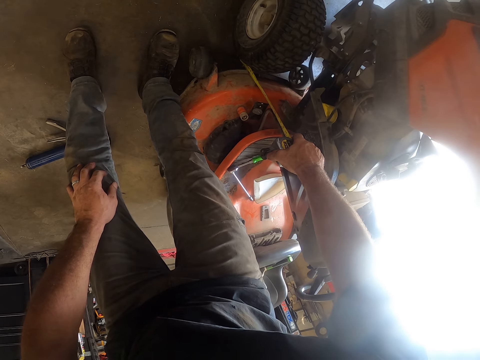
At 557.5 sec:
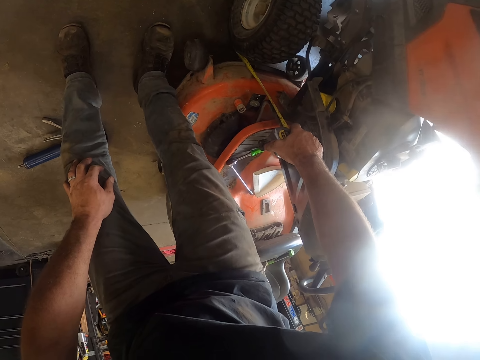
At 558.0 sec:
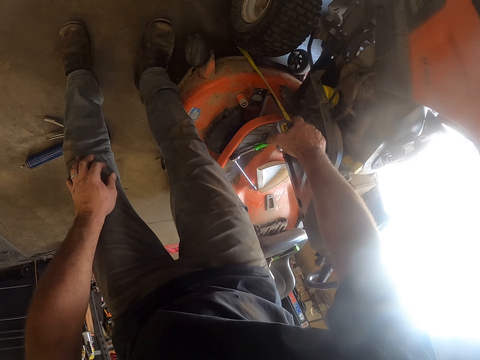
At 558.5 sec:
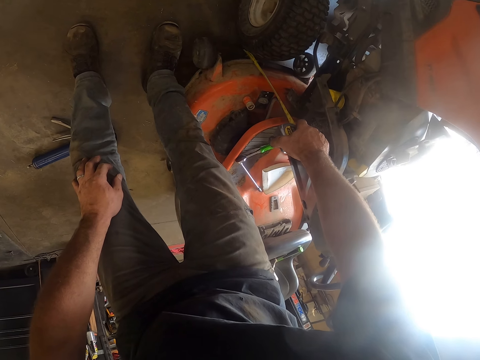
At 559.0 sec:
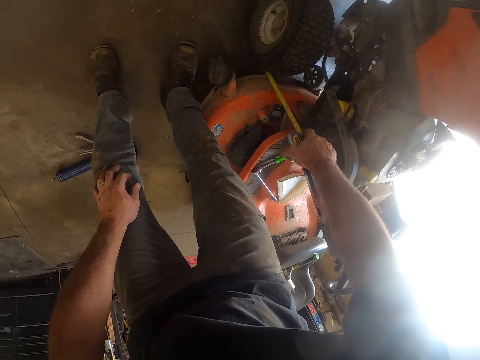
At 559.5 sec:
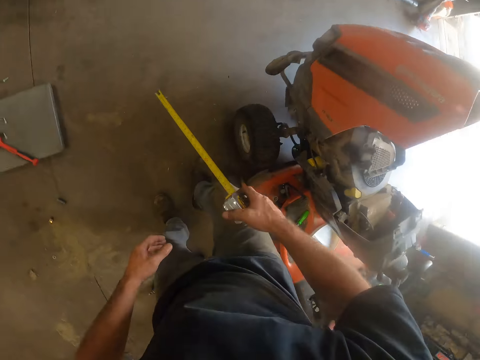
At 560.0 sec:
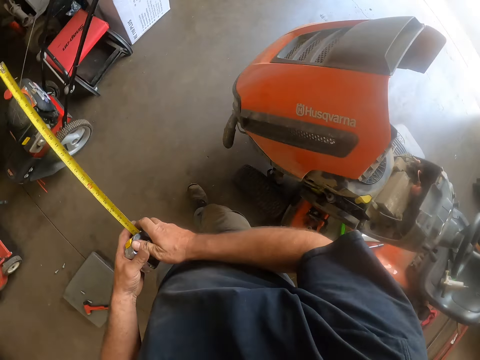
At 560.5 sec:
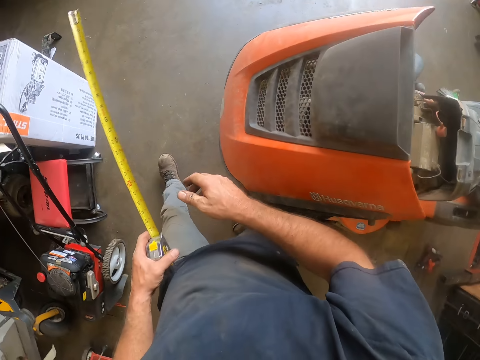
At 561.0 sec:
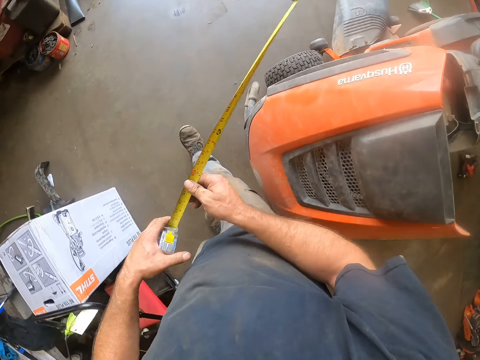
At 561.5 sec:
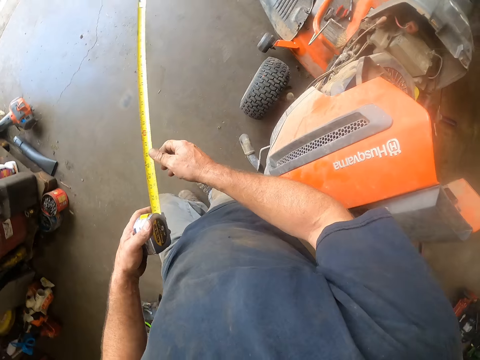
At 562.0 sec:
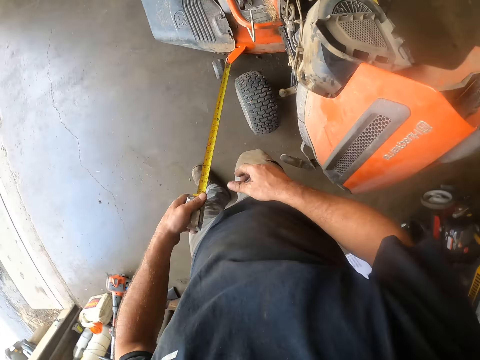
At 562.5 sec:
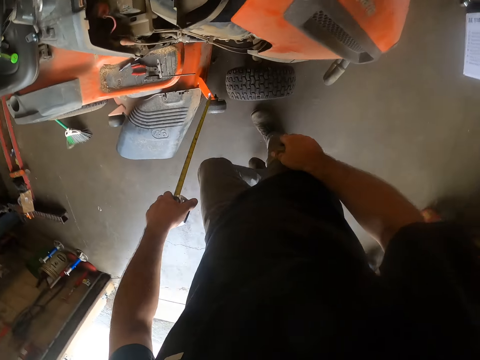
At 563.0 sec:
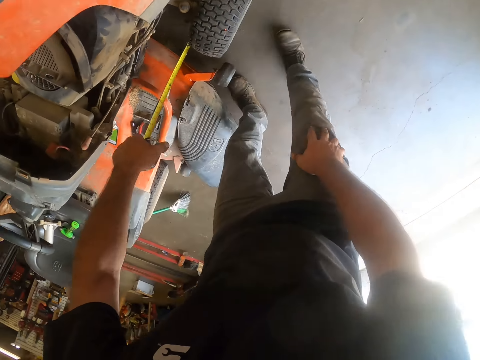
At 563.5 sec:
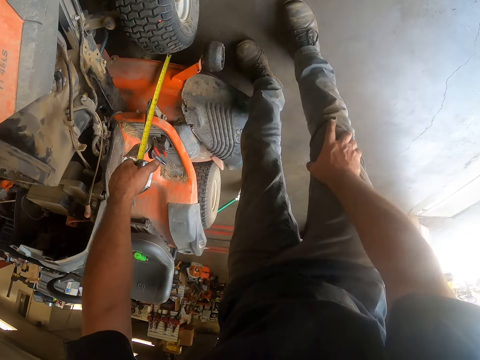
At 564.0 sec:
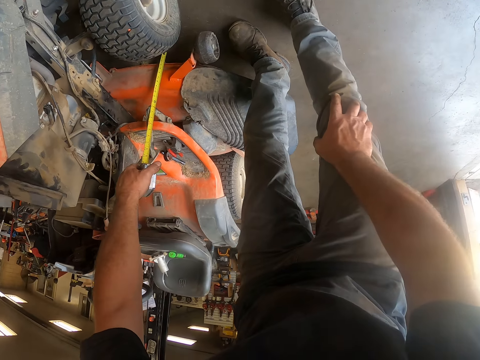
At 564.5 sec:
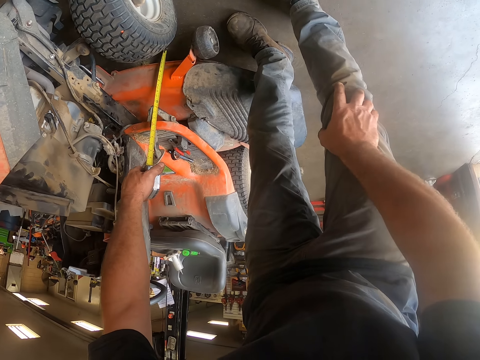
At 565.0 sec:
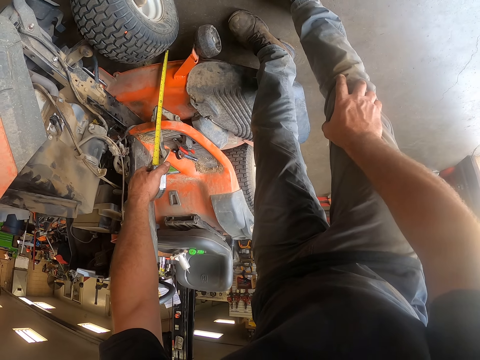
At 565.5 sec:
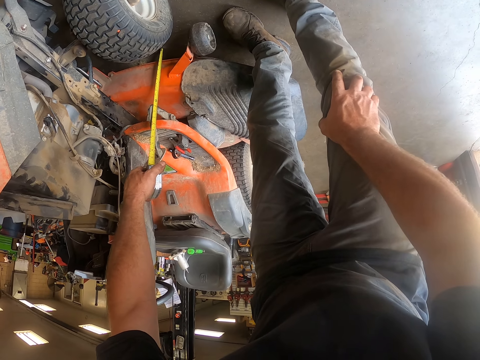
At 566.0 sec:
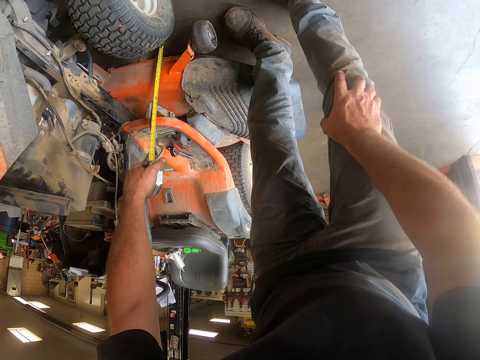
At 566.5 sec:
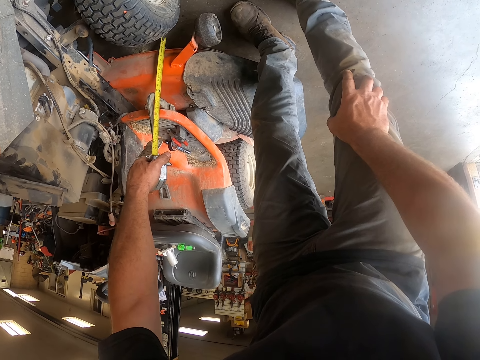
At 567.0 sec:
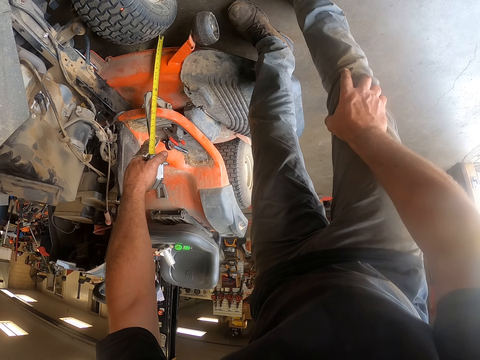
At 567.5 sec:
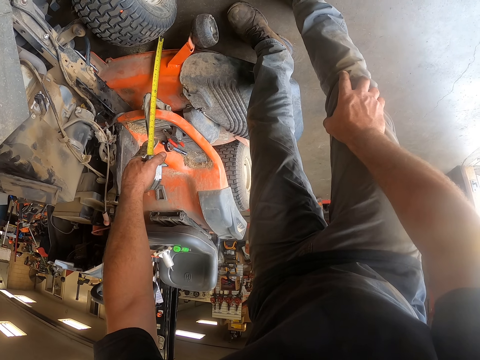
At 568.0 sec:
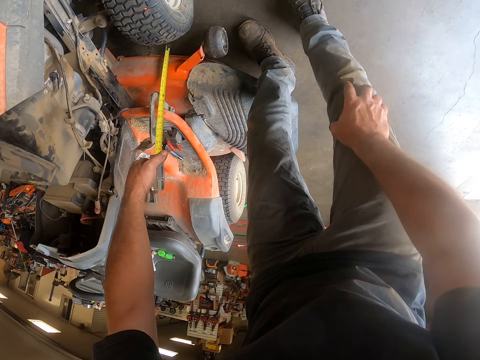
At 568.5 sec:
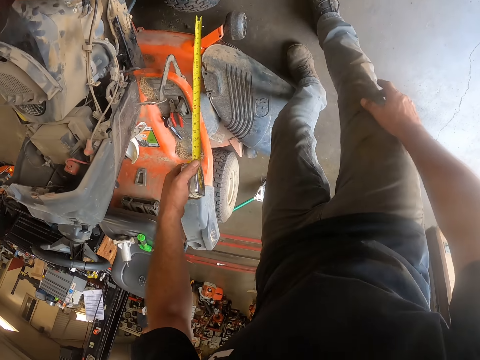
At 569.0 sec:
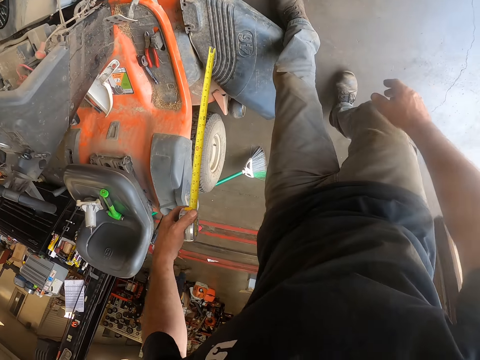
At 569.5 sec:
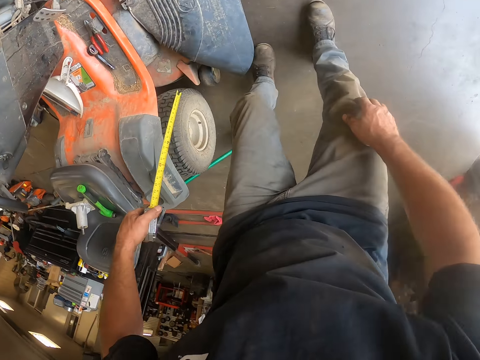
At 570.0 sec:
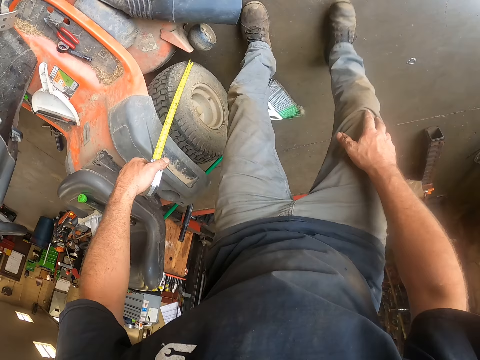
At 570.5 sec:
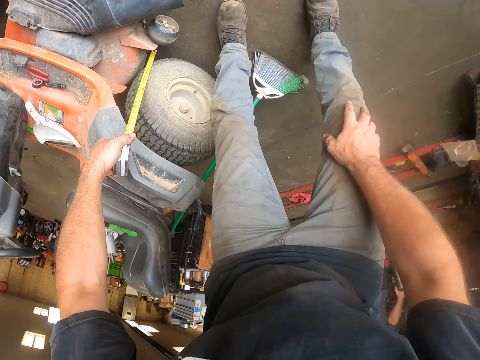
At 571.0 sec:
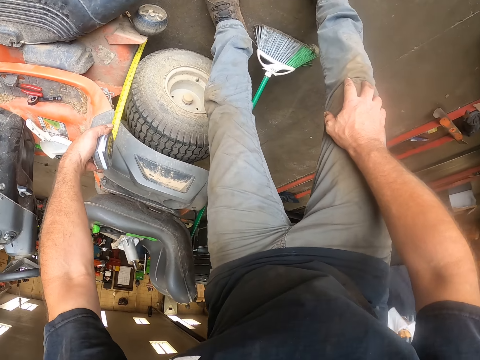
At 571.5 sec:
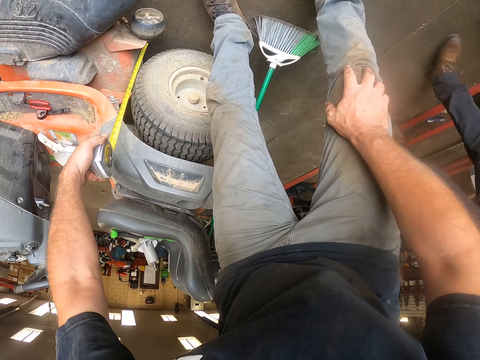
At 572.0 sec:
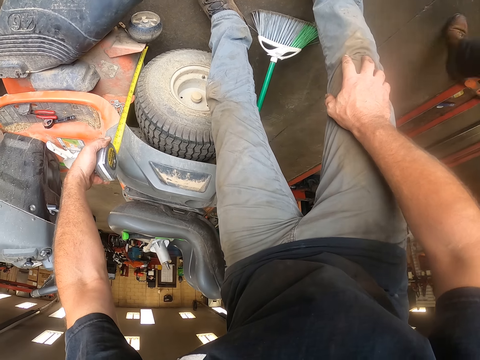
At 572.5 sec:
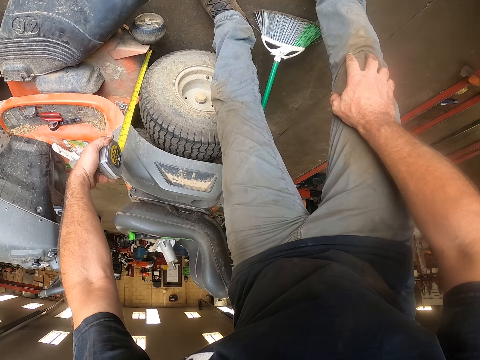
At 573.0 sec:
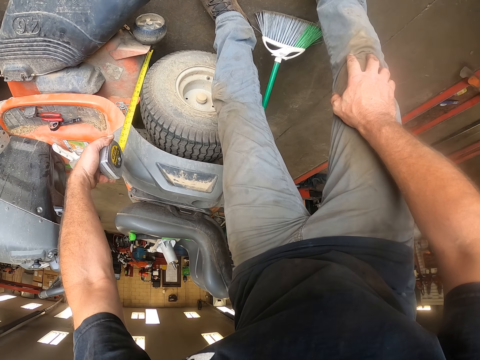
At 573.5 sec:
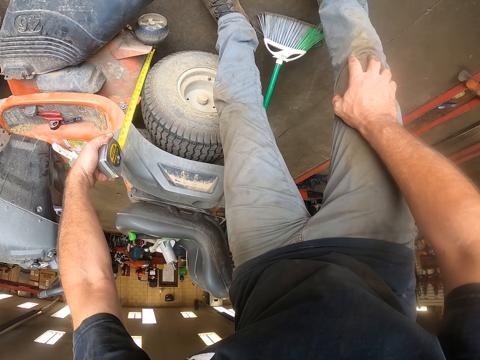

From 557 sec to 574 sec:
The camera wearer walks around the room. They measure the lawn mower with the metric tape measure. They walk around the room. They measure the lawn mower with the metric tape measure. A man walks around.

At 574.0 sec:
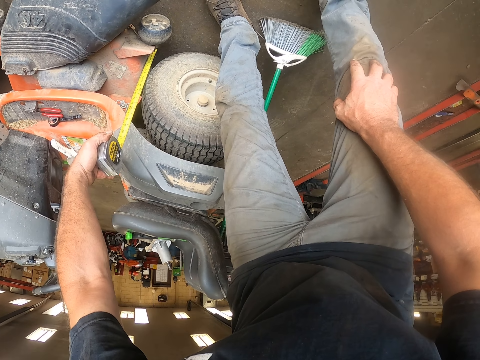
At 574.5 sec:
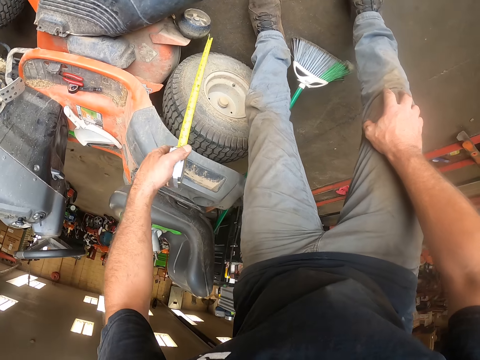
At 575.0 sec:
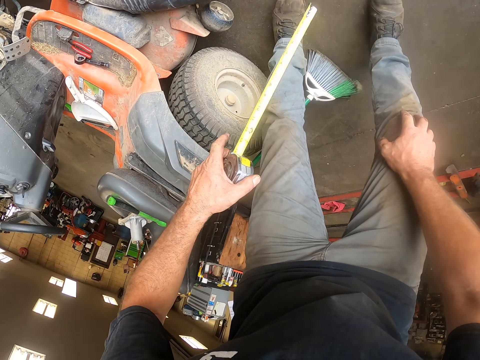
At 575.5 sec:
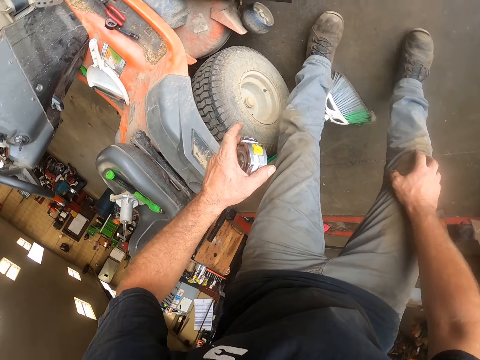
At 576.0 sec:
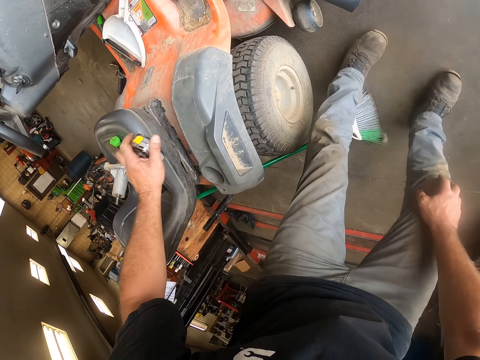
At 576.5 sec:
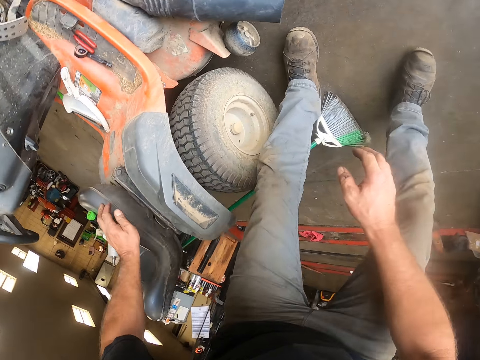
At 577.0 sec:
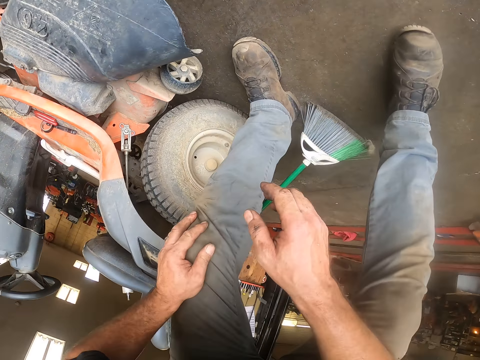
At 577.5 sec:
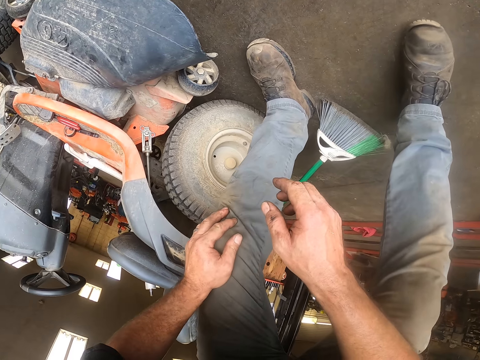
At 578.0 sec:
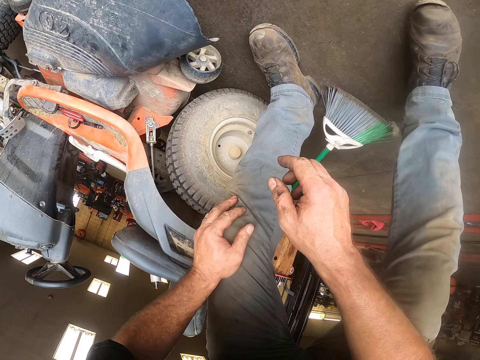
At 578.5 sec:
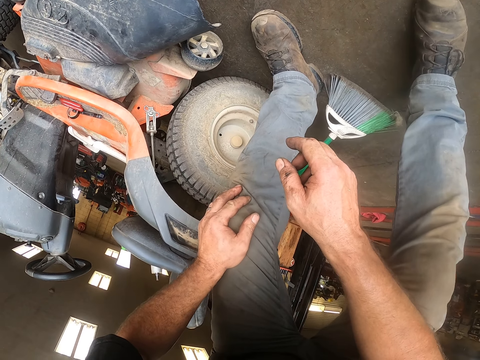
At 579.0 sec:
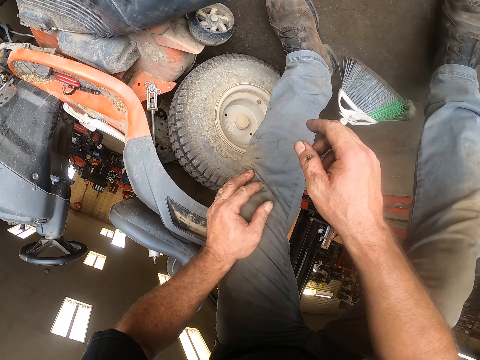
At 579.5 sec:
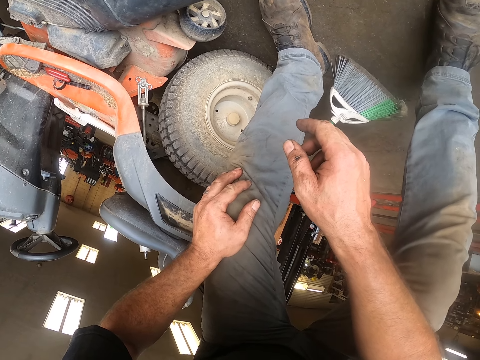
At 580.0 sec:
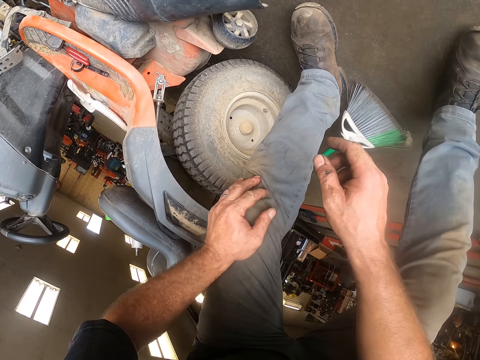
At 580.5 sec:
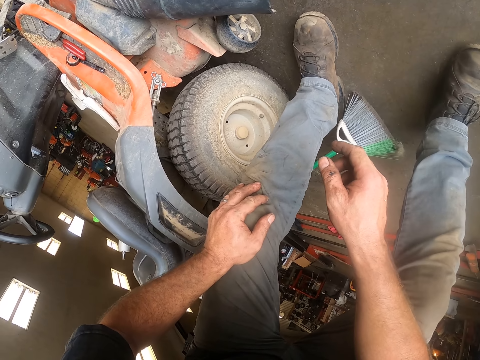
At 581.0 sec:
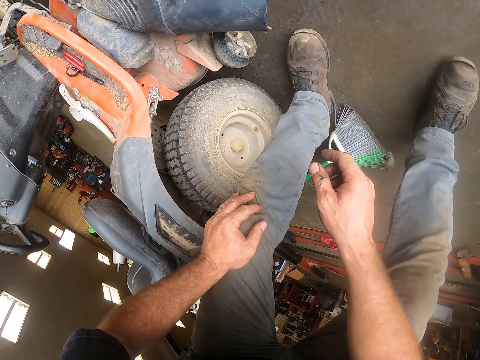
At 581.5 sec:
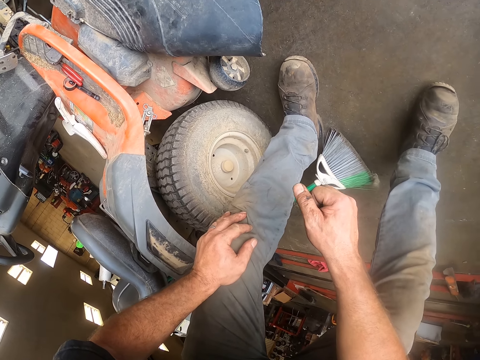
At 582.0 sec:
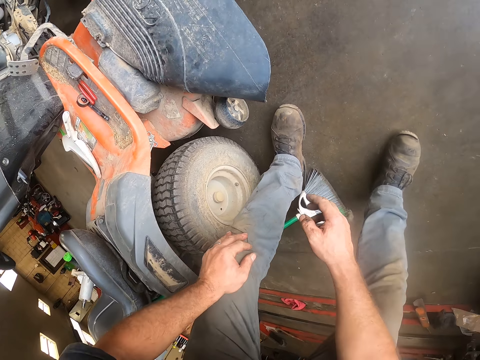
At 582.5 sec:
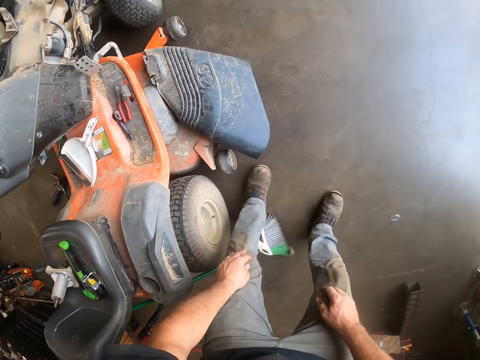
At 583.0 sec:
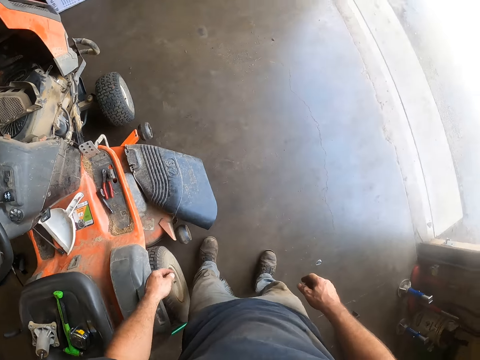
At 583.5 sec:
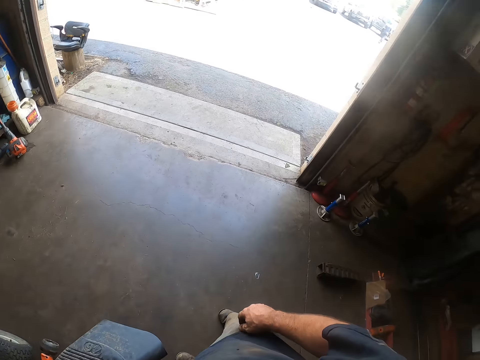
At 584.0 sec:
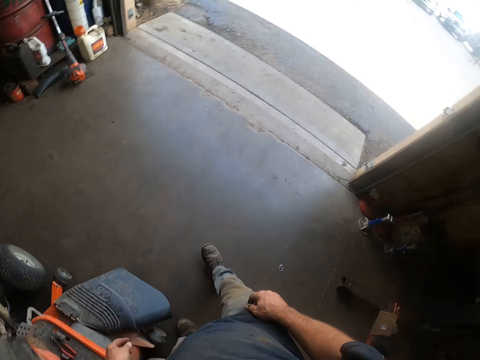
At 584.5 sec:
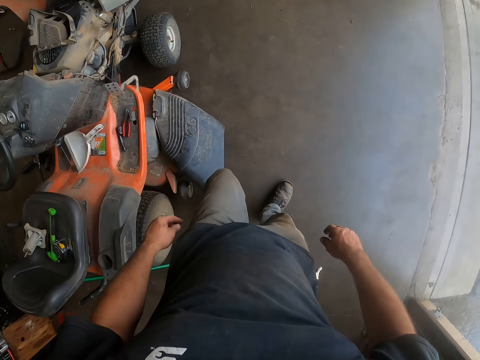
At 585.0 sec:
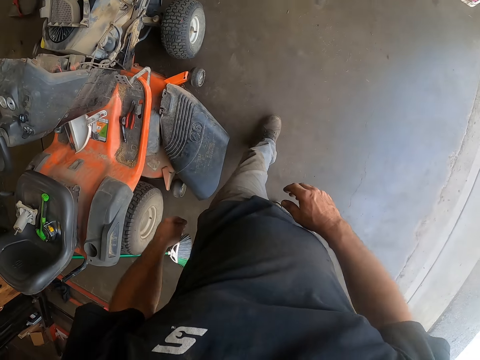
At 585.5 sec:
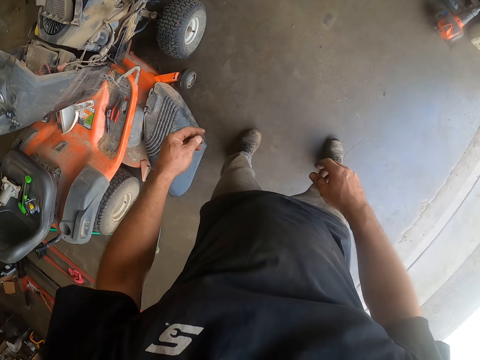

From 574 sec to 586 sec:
The camera wearer folds the metric tape measure. He puts the metric tape measure on the lawn mower. He holds his knees. He walks around the room.
